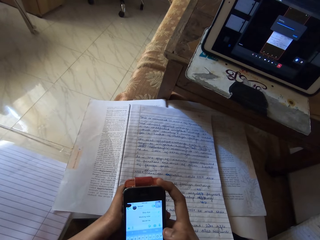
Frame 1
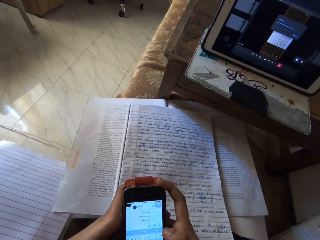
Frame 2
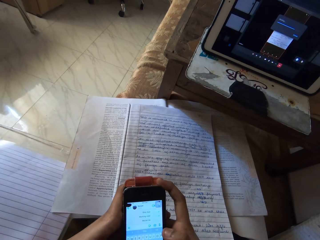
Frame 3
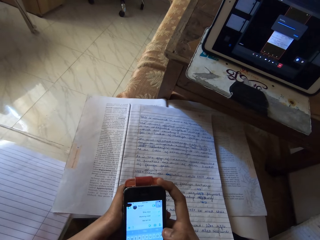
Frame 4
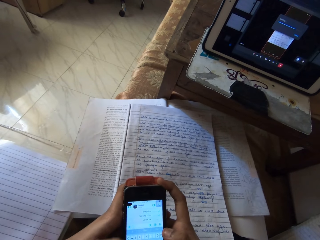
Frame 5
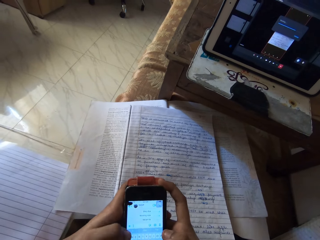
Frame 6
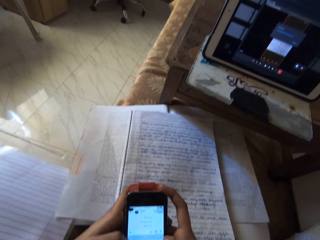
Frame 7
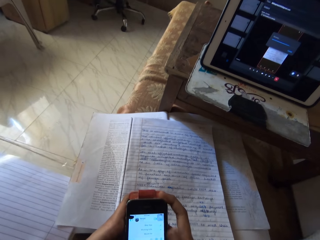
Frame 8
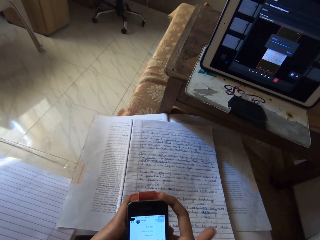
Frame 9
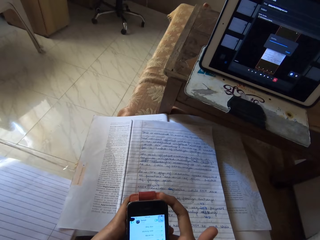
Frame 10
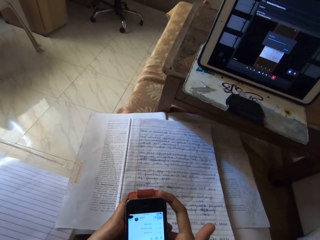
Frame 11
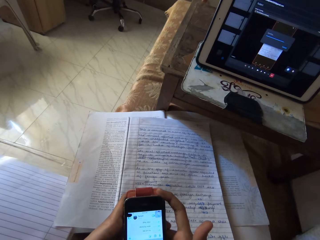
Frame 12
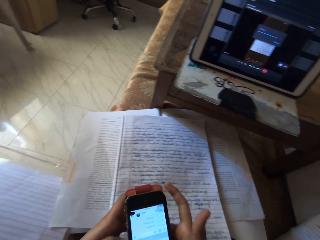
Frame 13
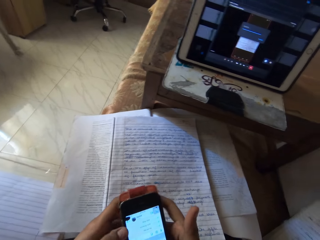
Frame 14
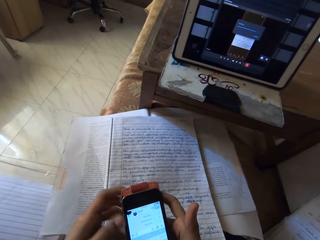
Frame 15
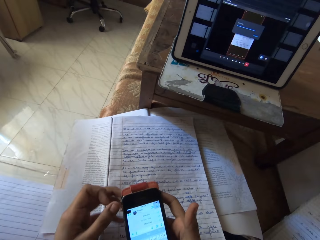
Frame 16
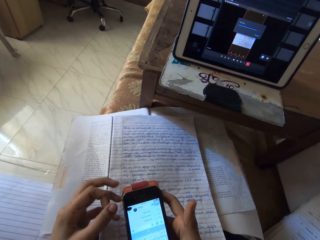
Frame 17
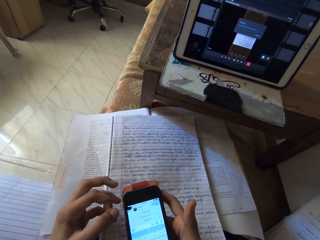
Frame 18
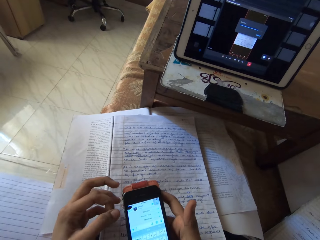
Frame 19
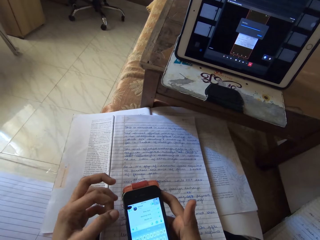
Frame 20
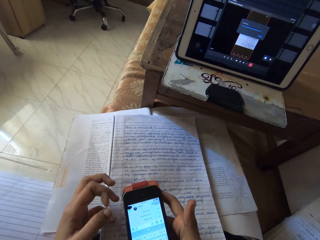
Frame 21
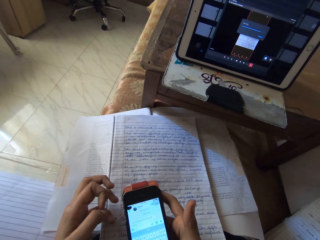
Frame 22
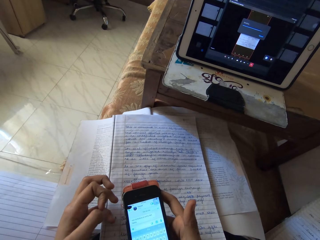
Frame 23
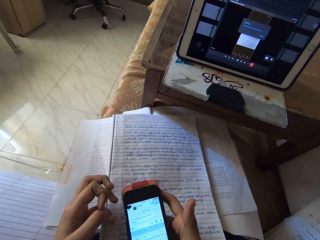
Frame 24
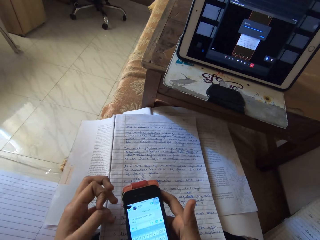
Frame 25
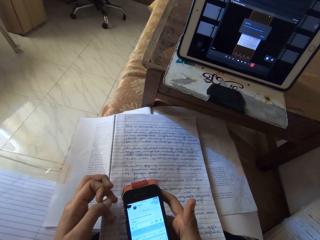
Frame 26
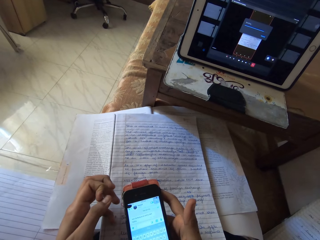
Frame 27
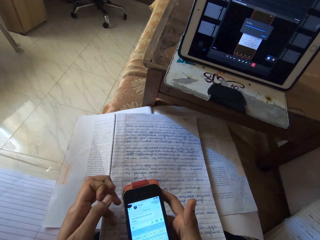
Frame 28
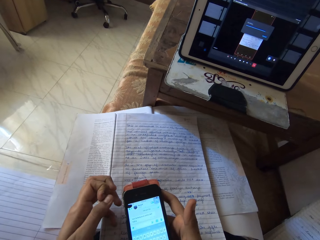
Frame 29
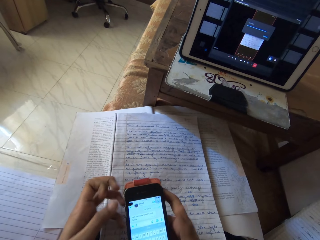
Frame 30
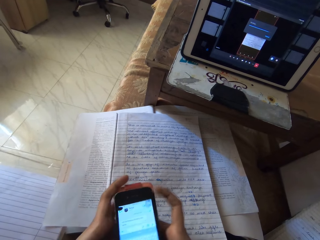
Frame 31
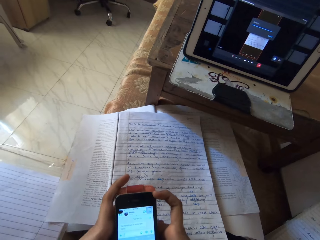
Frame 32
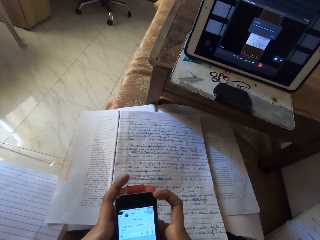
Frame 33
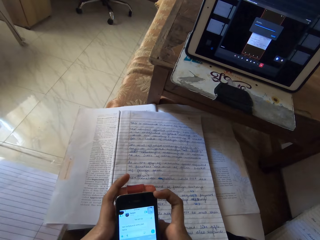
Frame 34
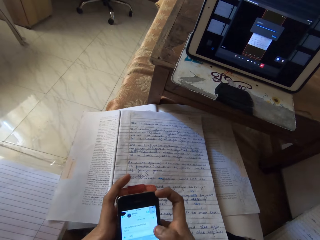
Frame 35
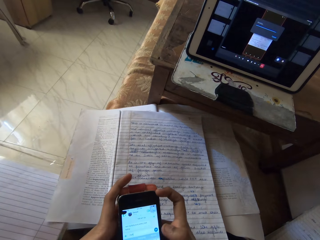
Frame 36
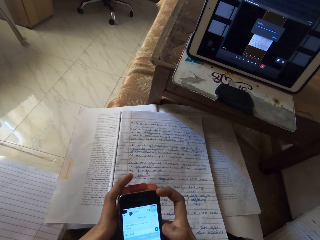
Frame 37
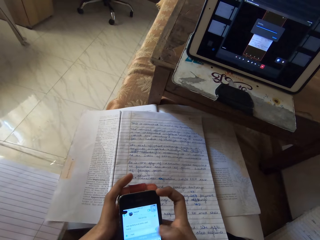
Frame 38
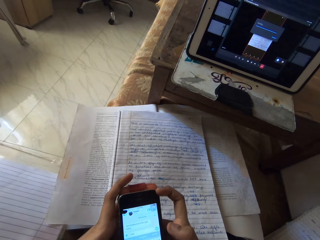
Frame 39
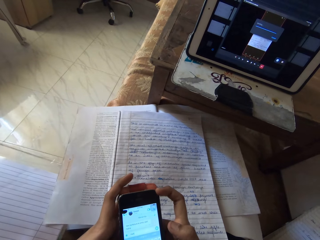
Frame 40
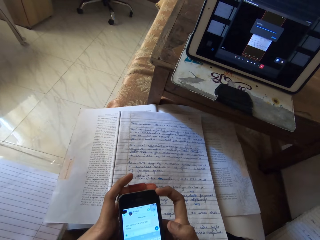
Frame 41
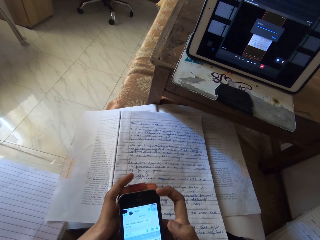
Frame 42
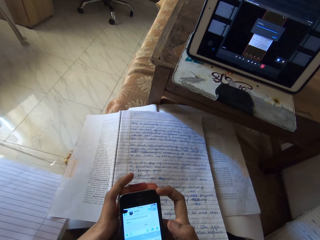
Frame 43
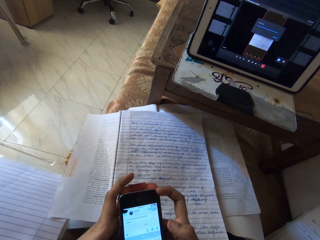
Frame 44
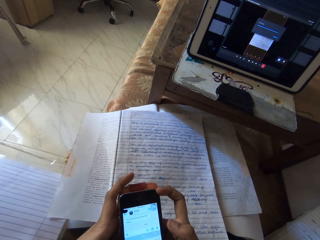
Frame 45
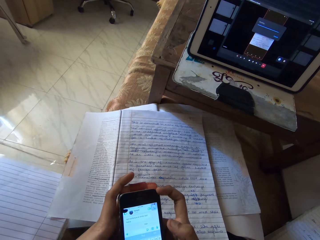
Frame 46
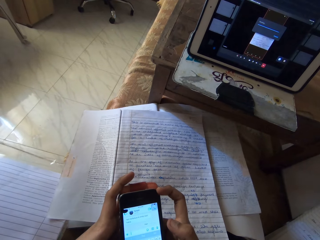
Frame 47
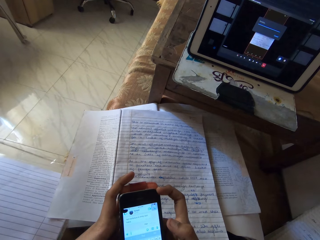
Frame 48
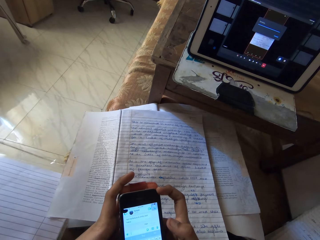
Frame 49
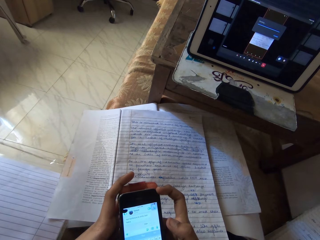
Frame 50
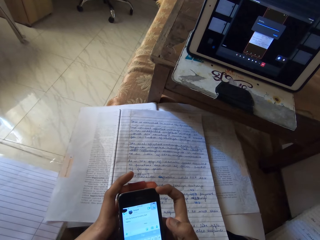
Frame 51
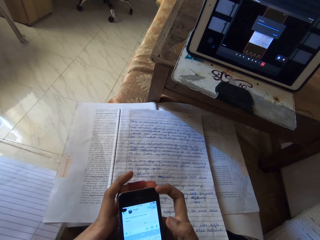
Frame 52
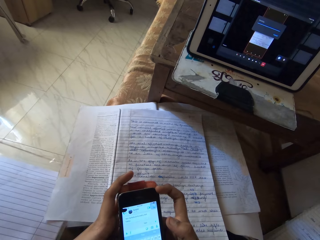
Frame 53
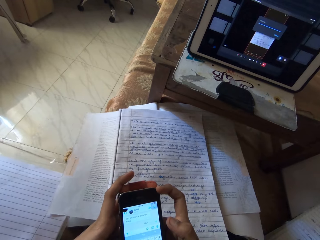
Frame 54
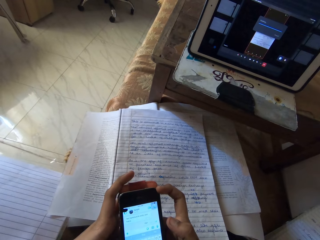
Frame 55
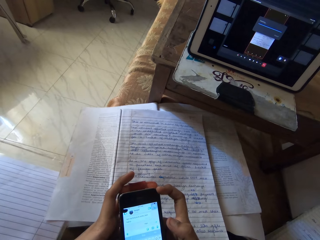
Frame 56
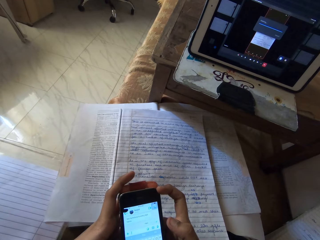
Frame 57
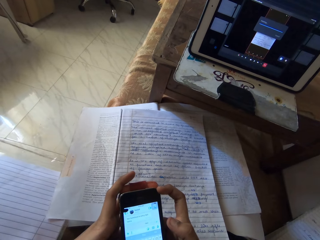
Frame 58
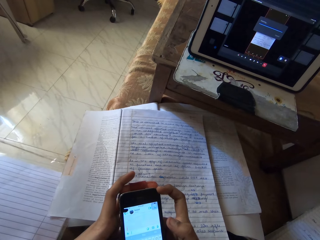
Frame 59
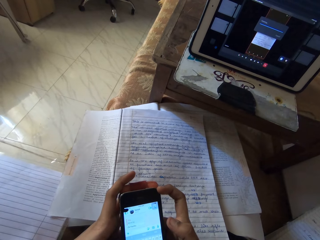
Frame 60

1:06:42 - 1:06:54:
The camera wearer looks at the mobile phone. They move a finger and twist fingers. They look at the mobile phone. They operate the mobile phone. They look at the mobile phone.

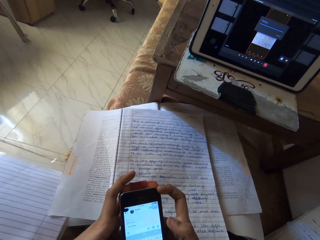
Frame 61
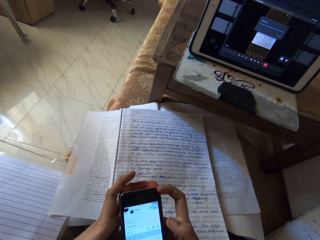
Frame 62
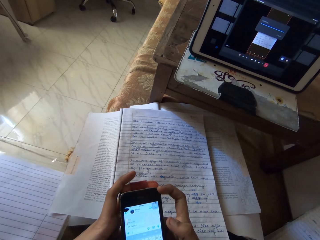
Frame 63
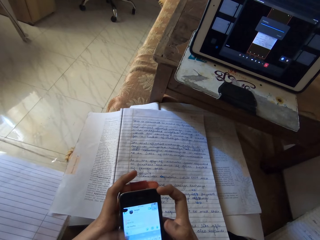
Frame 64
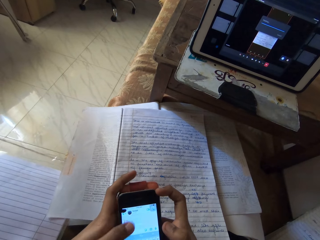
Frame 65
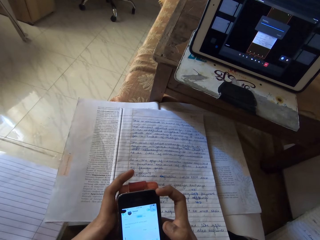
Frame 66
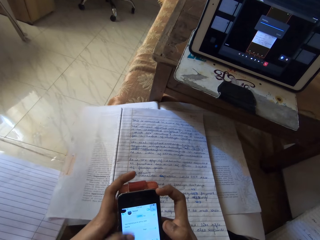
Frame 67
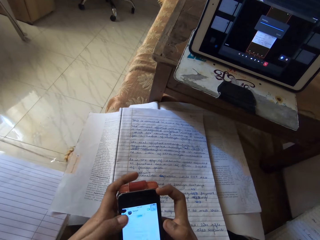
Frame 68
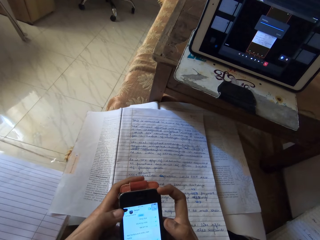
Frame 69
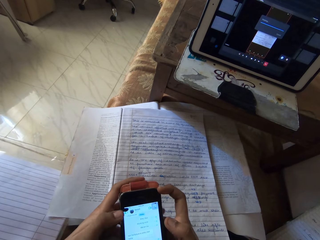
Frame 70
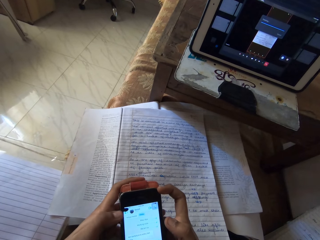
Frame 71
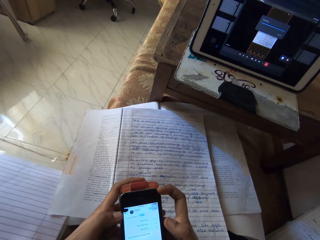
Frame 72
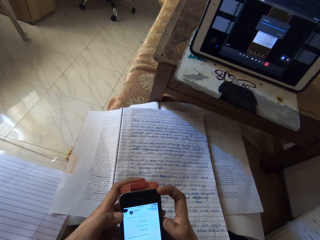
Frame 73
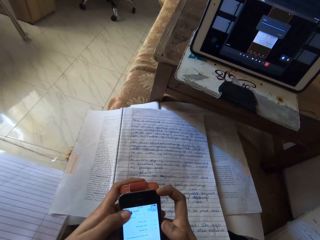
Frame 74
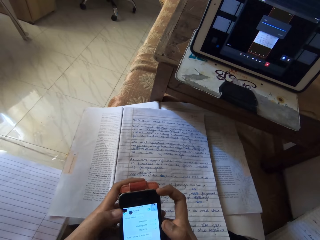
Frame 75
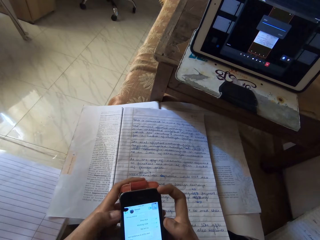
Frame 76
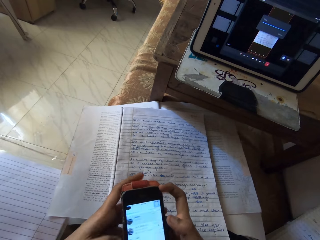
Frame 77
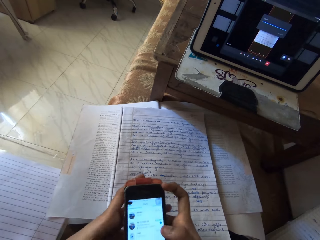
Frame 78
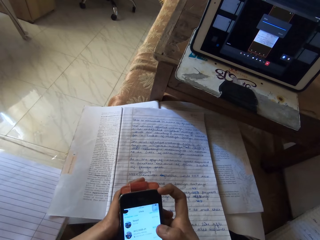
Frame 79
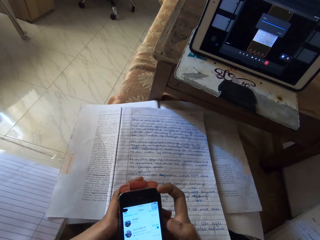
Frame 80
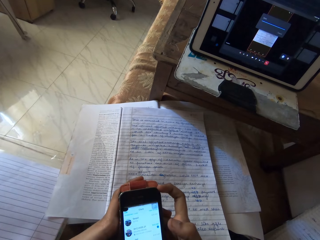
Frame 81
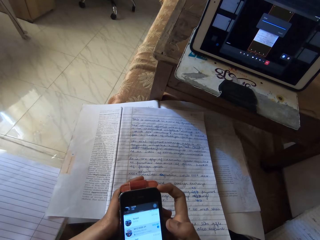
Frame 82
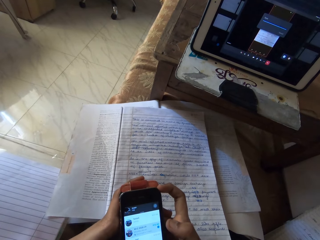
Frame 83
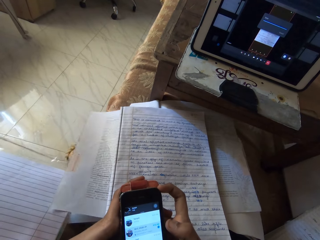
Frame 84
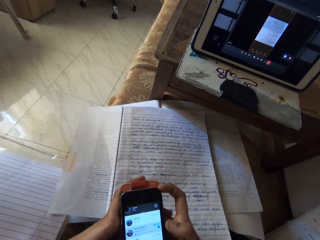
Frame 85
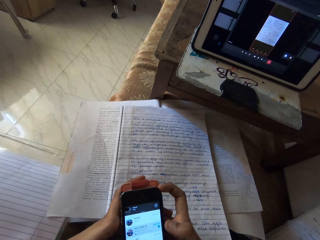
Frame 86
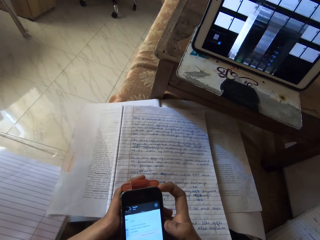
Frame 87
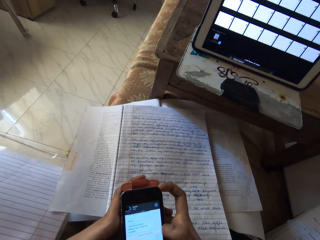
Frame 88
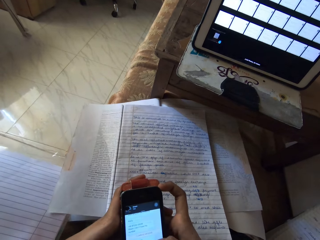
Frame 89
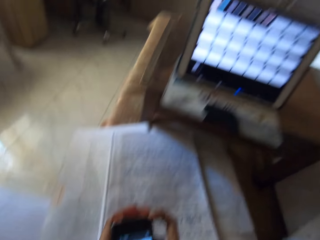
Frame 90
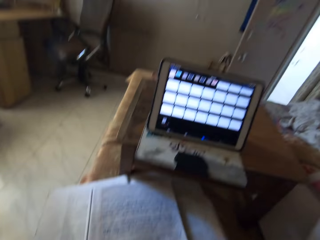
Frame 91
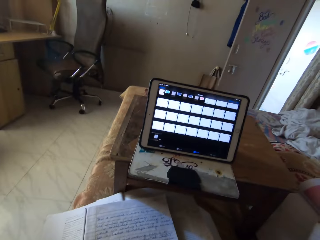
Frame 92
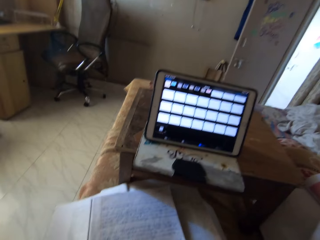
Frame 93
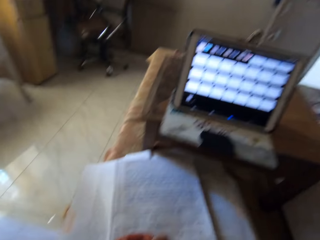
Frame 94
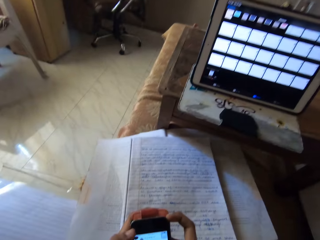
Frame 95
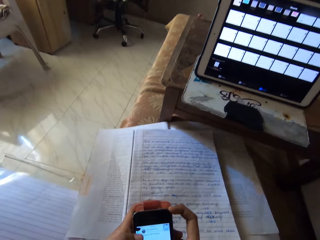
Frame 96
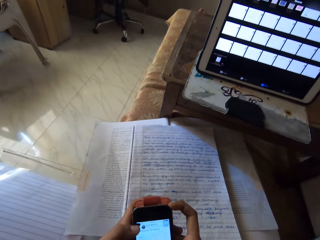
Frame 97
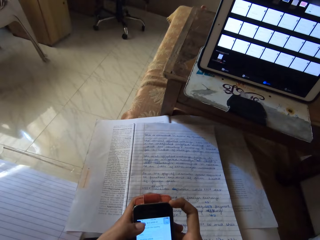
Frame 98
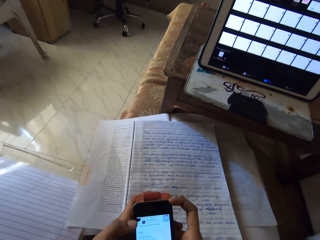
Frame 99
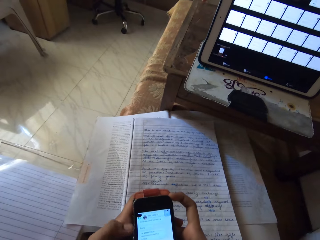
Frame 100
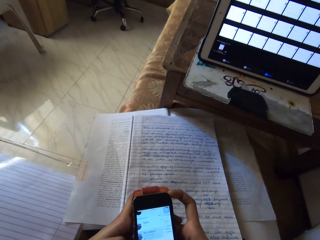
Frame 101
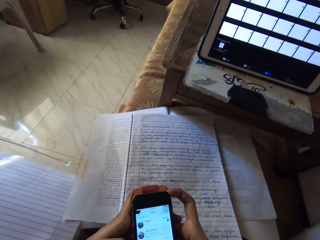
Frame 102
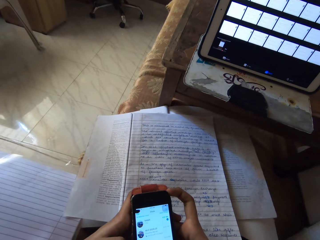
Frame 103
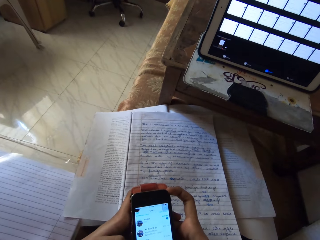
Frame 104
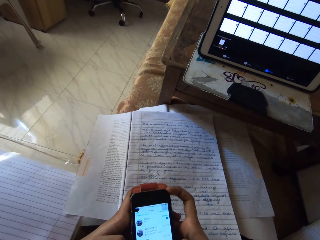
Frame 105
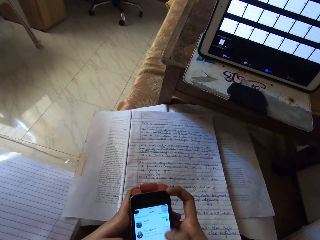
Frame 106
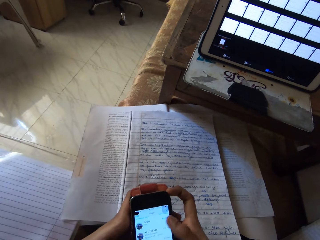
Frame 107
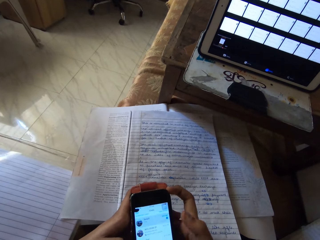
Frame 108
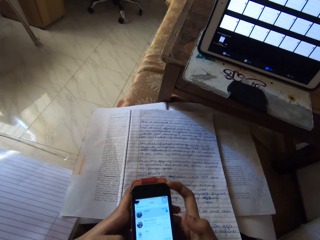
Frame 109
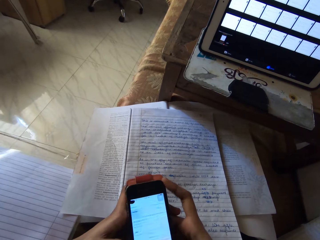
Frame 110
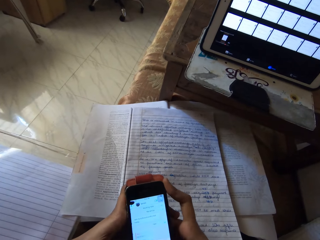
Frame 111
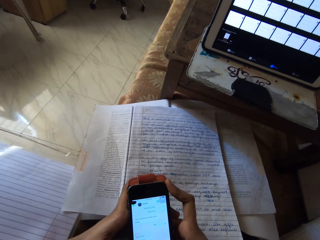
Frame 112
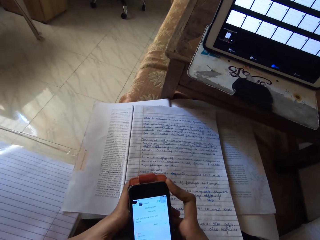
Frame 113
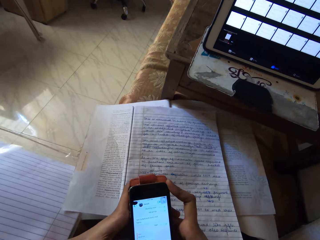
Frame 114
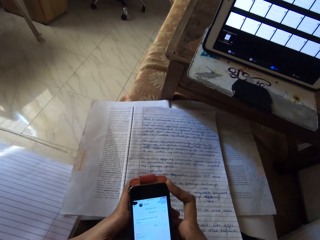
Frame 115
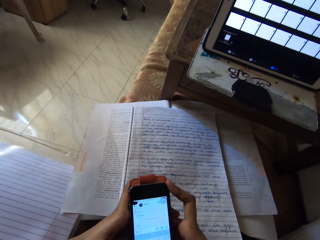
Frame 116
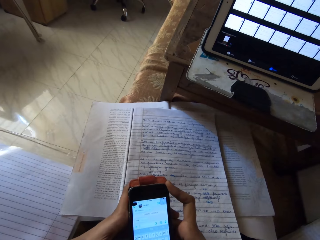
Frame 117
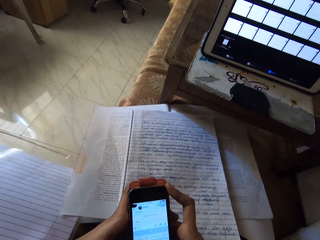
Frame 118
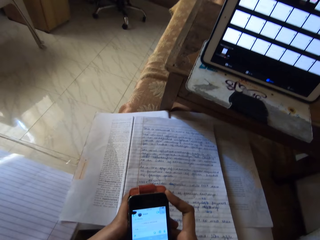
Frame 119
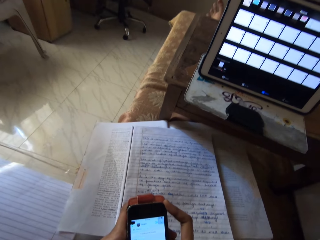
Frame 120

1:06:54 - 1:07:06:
The camera wearer operates the mobile phone. They look at the mobile phone. They operate the mobile phone. They look at the mobile phone. They look at the tablet. They operate the mobile phone. They look at the mobile phone. They operate the mobile phone. They look at the mobile phone.
